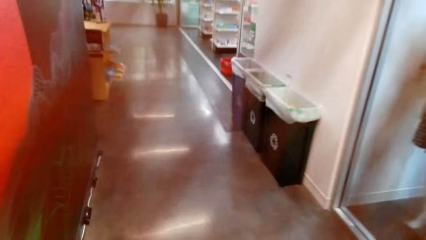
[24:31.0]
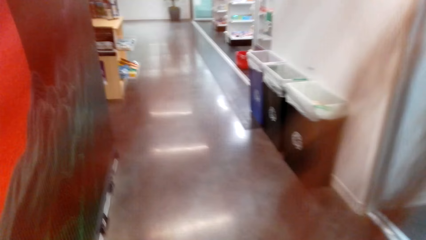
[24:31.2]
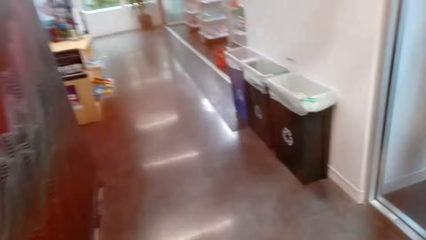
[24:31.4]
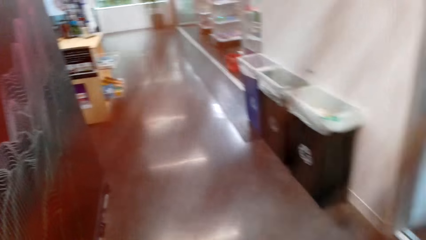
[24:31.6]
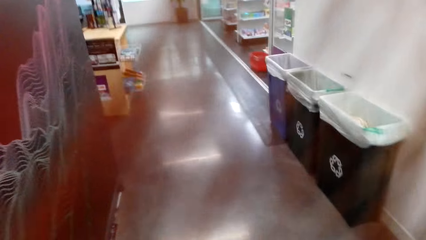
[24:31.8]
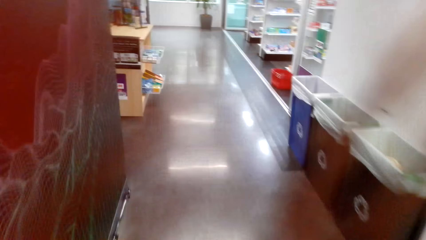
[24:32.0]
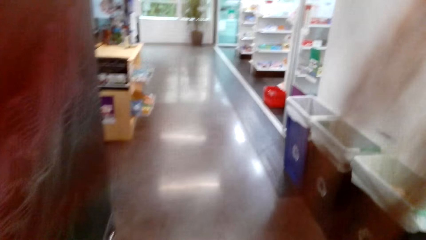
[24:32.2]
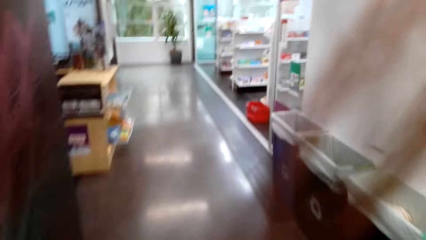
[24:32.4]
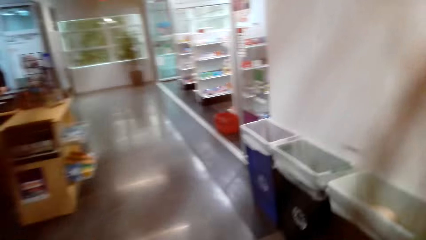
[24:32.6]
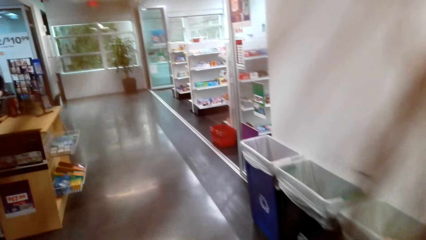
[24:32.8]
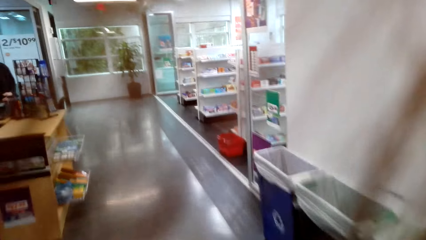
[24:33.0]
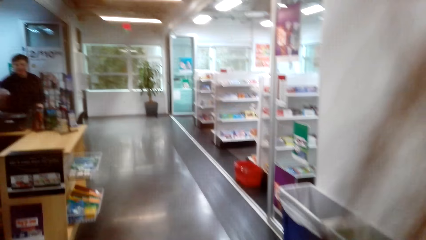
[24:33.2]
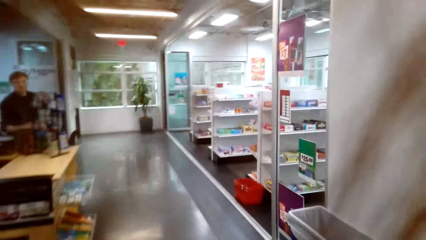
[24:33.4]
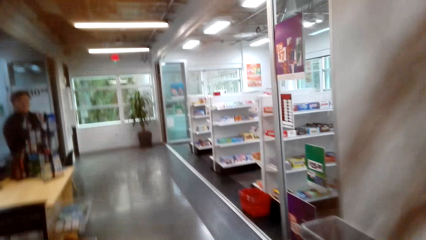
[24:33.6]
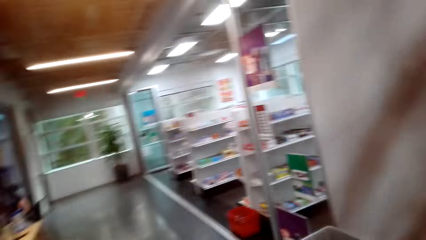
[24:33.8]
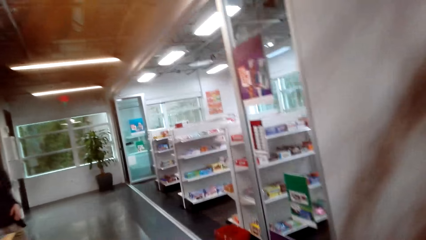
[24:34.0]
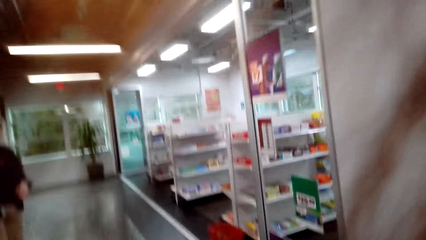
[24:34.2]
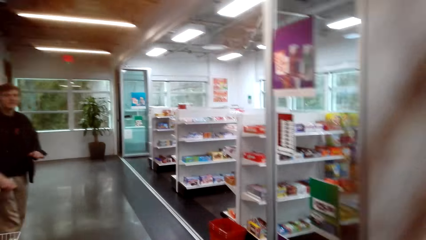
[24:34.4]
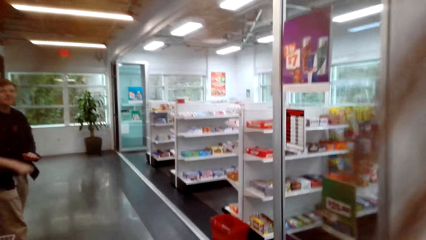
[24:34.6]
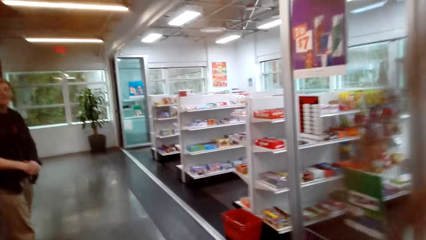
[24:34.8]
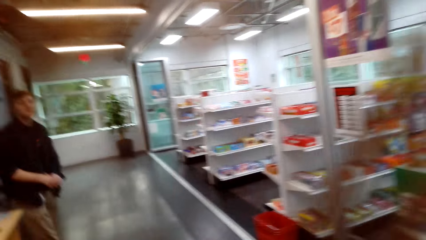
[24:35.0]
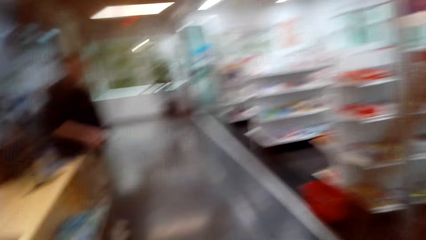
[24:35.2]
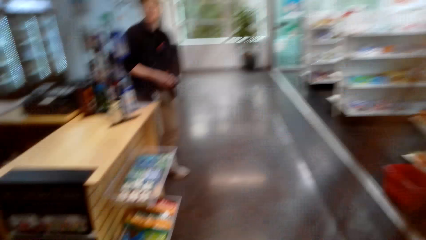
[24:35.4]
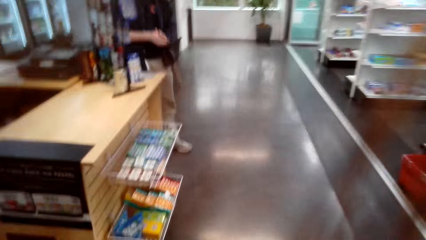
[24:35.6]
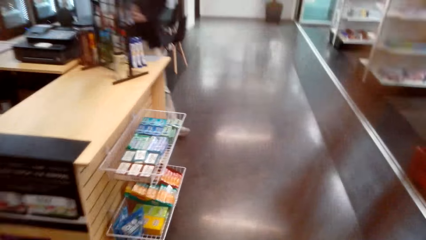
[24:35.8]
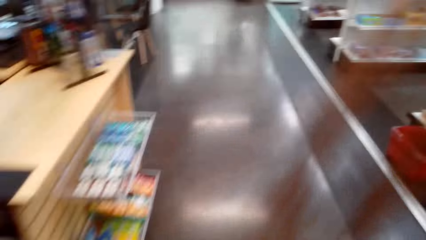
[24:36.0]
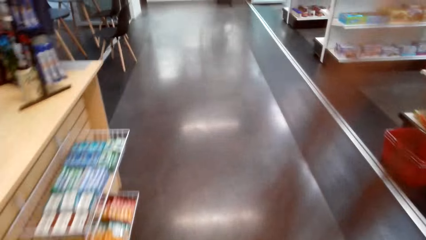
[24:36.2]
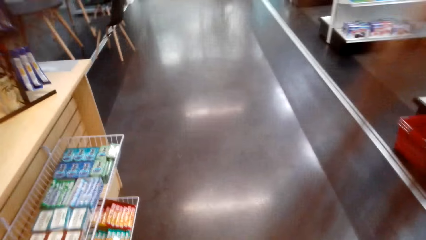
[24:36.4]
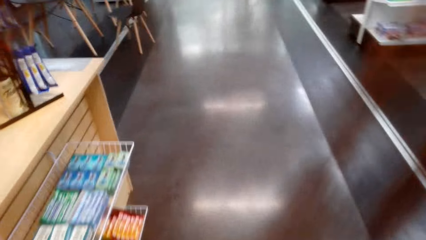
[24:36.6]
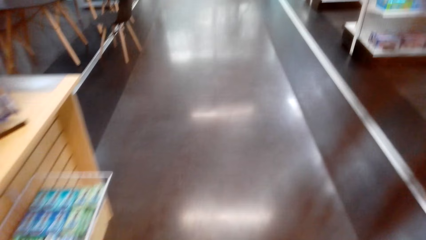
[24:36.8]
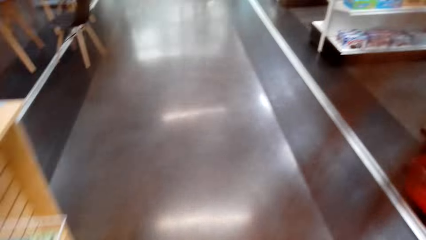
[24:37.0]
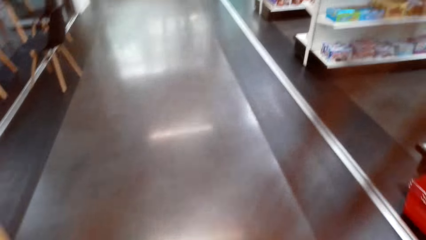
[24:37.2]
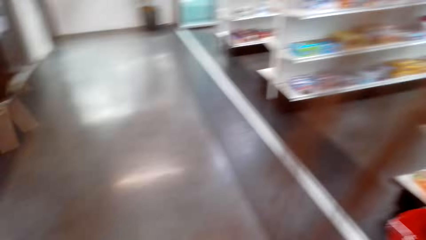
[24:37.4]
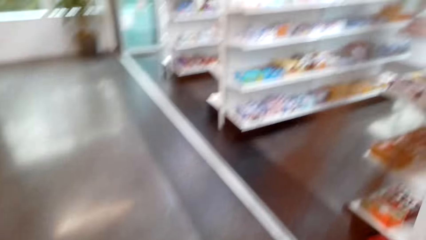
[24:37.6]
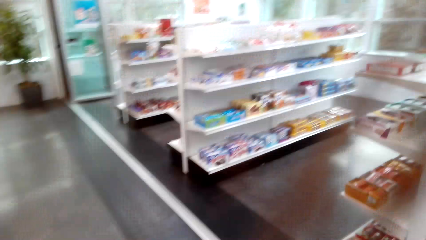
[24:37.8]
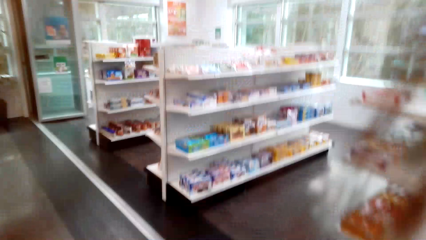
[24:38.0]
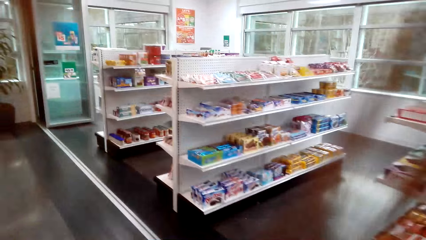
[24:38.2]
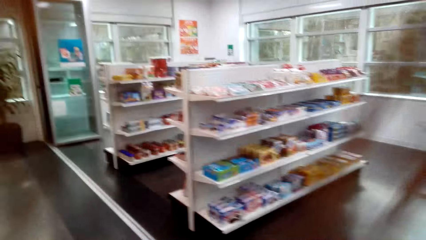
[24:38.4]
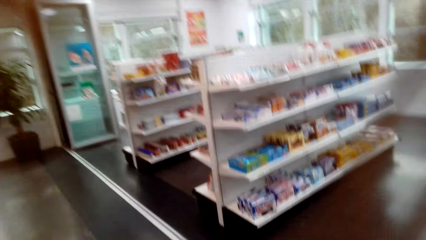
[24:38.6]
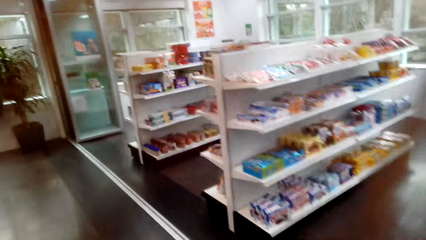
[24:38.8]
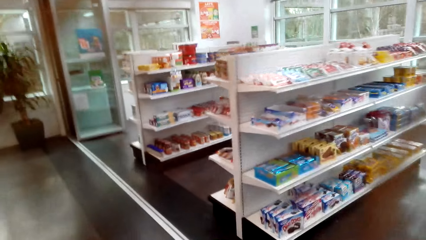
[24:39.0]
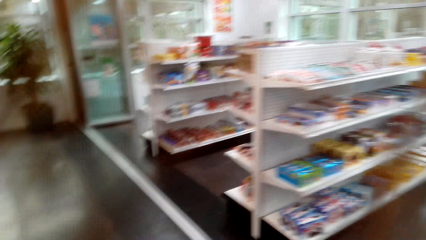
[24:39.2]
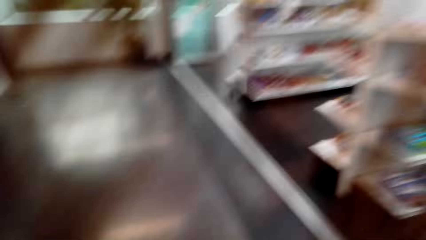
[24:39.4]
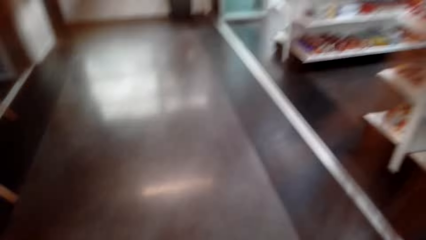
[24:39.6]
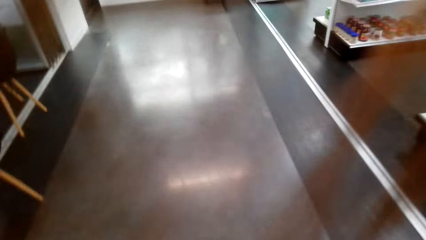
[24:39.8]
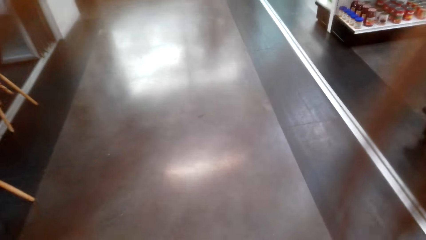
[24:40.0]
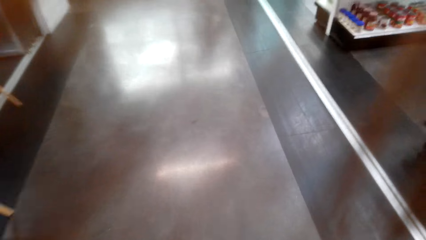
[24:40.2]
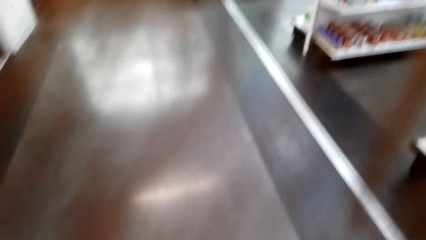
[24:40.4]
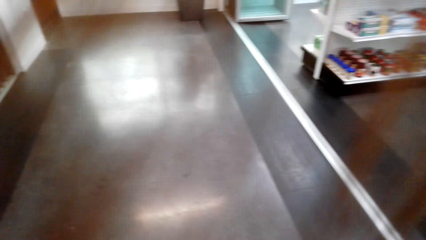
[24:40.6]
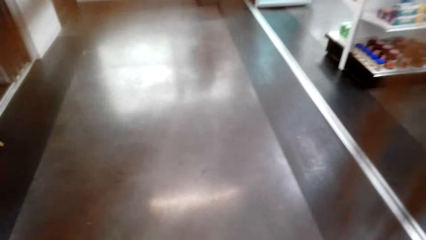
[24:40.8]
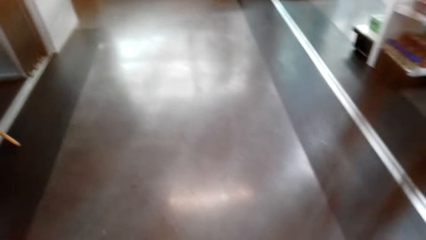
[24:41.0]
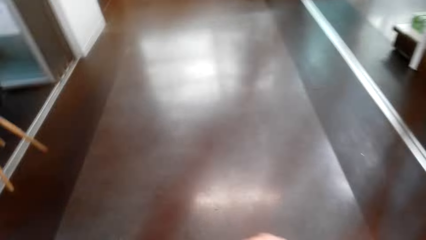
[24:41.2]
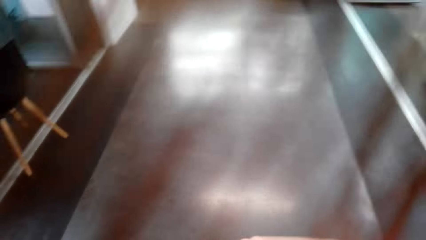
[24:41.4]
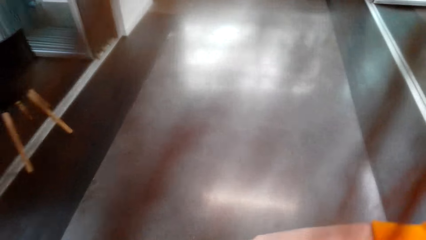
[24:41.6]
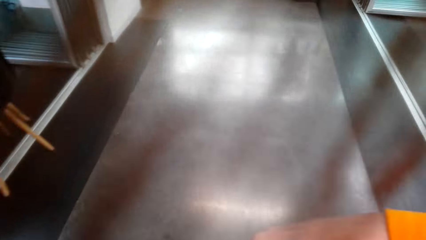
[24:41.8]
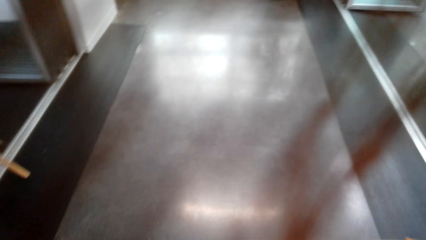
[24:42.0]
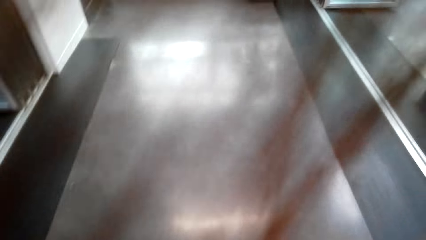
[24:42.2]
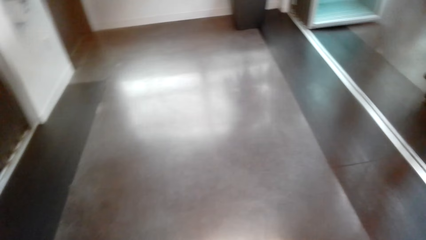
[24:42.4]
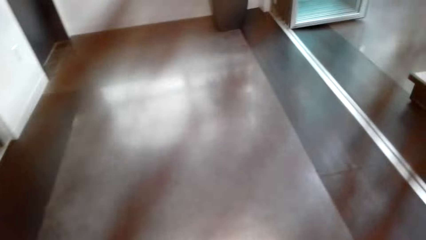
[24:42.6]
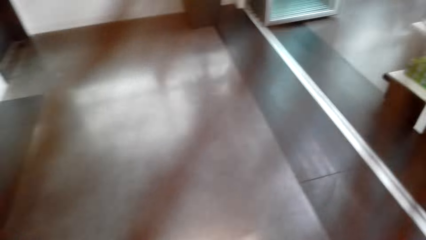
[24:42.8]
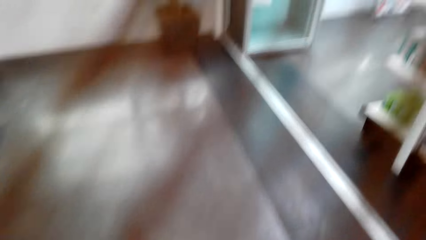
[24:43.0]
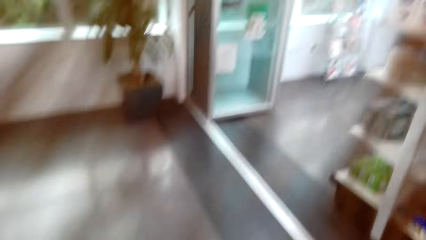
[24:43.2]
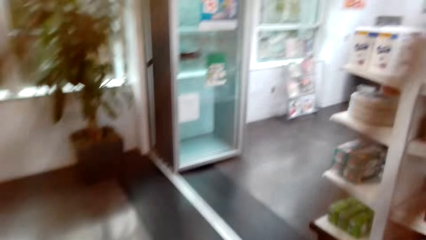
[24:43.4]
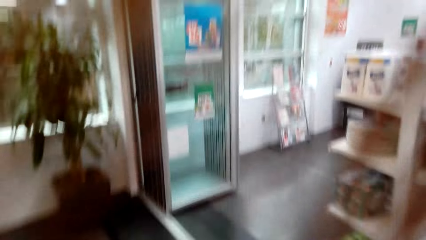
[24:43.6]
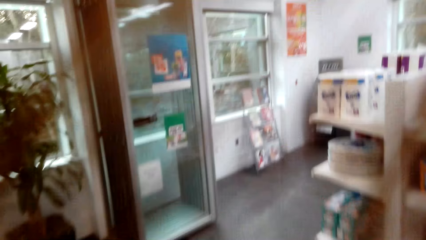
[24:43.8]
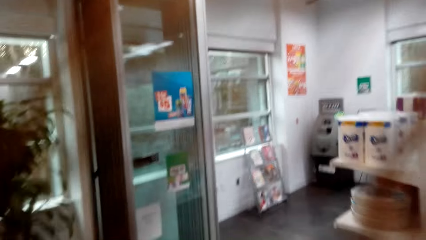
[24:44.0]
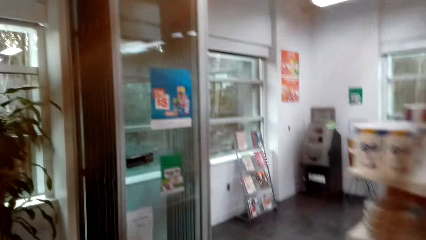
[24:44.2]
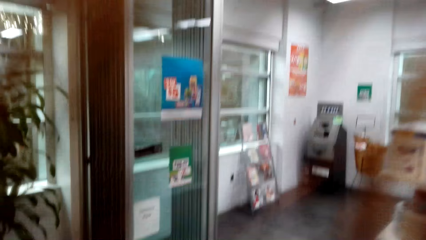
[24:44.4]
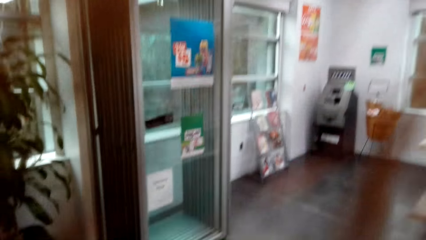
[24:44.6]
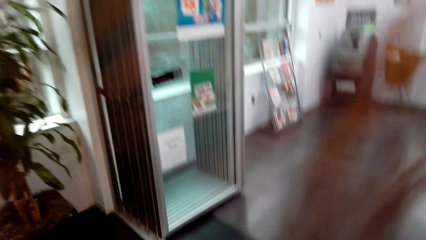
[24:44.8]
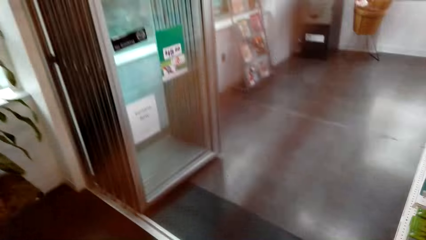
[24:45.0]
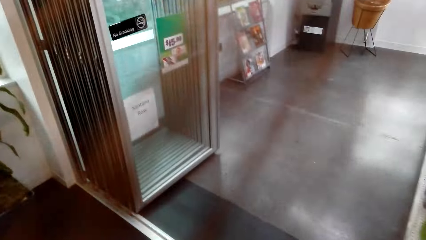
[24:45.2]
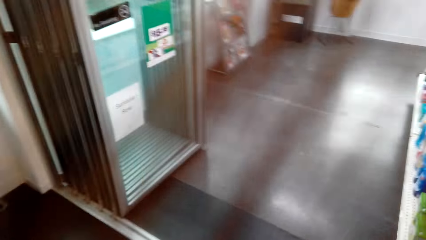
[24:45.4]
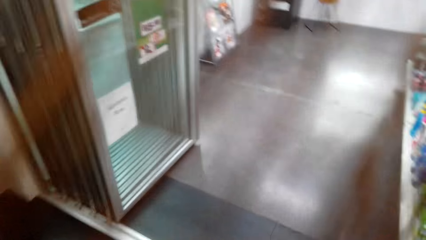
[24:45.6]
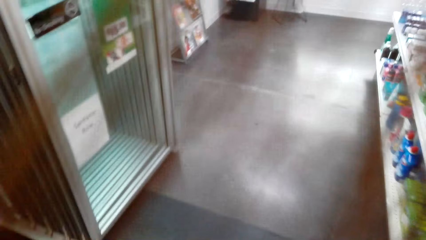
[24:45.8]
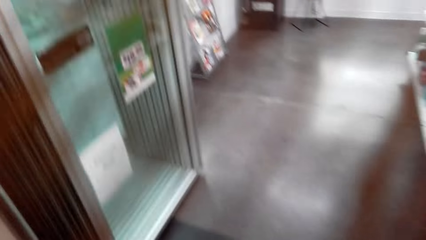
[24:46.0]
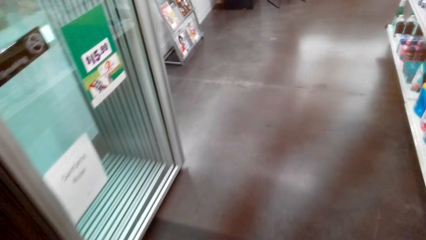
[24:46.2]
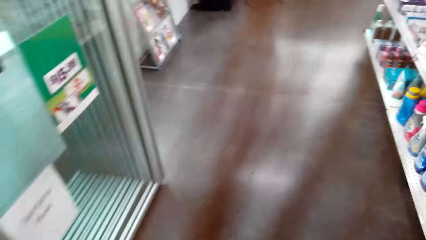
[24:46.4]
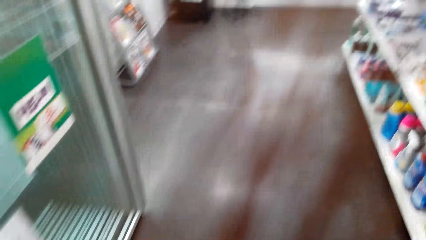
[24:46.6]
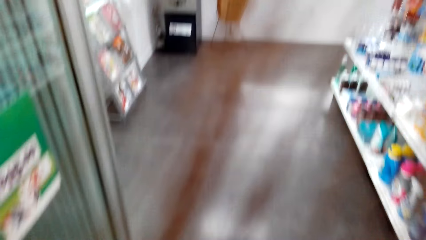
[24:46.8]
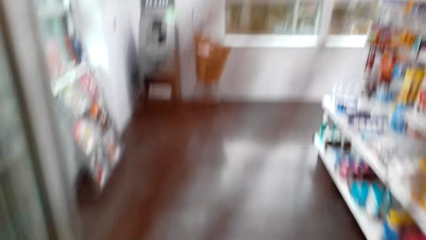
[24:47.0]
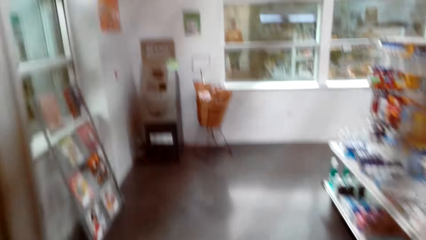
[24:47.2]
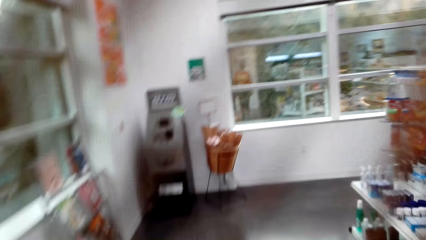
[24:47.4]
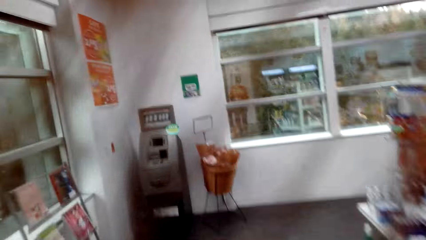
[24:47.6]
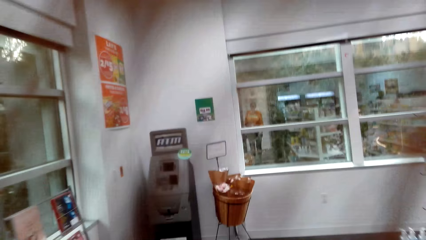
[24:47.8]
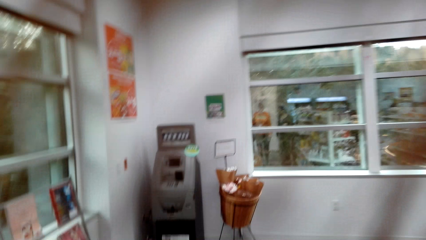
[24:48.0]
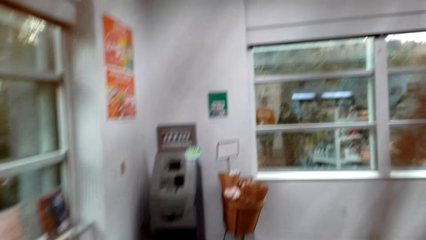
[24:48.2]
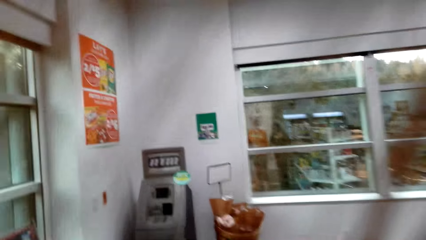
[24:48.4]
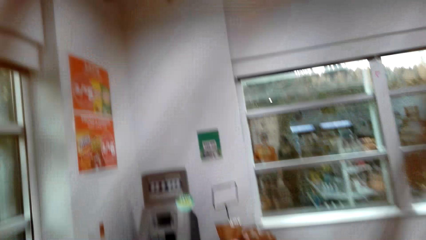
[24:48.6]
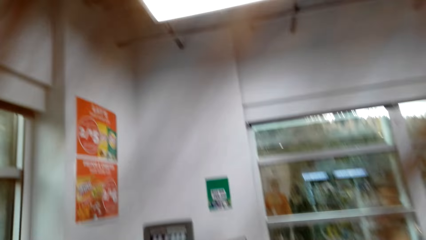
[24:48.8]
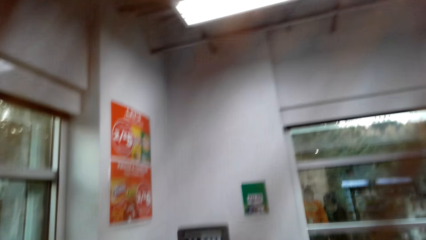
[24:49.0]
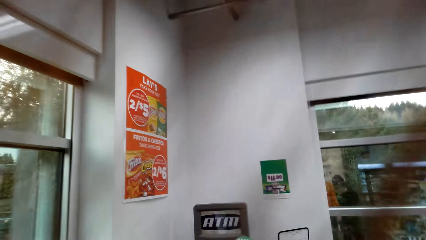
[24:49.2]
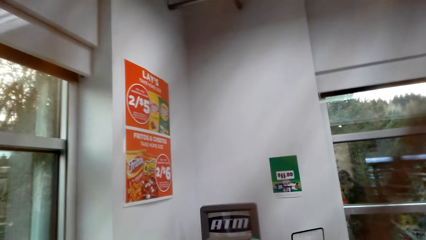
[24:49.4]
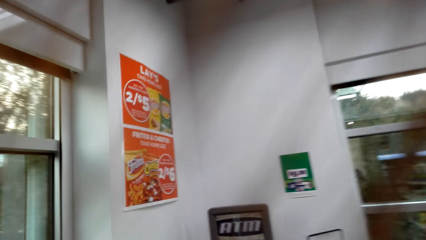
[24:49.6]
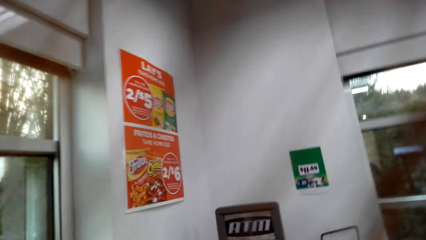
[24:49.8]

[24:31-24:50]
The camera wearer walks along the corridor. They walk to the ATM machine.
